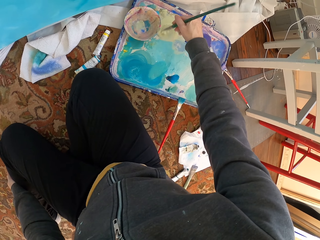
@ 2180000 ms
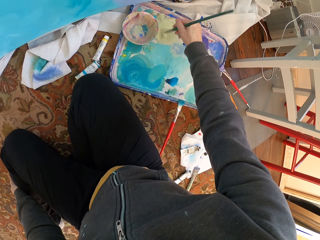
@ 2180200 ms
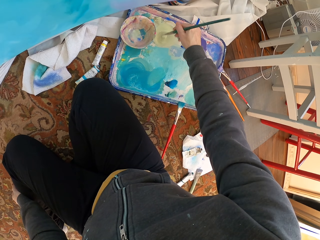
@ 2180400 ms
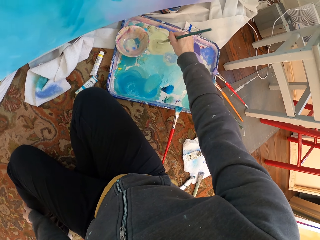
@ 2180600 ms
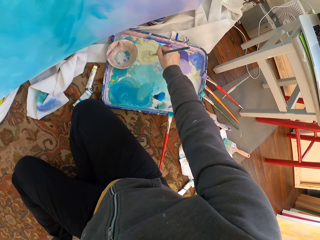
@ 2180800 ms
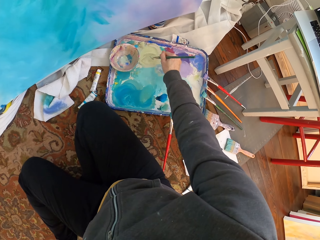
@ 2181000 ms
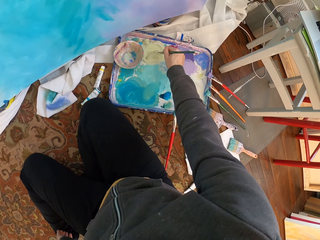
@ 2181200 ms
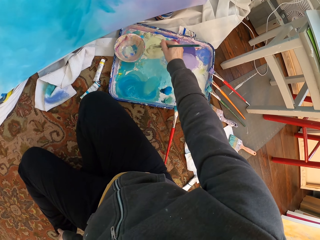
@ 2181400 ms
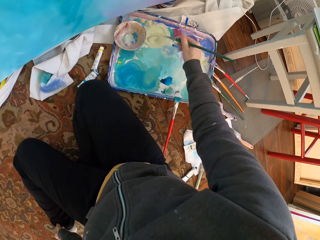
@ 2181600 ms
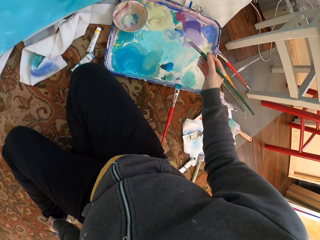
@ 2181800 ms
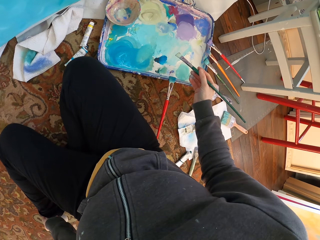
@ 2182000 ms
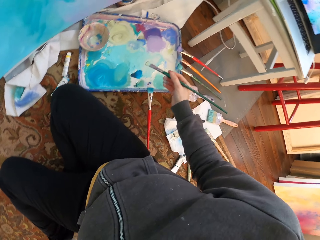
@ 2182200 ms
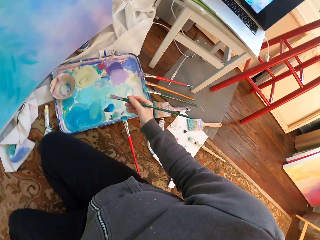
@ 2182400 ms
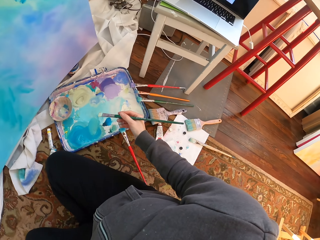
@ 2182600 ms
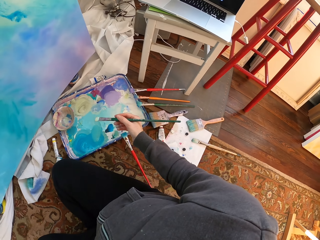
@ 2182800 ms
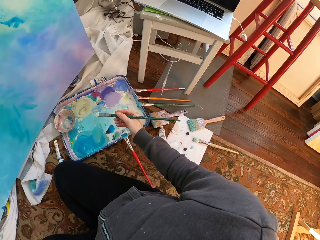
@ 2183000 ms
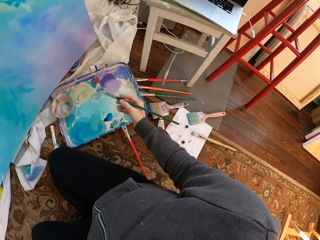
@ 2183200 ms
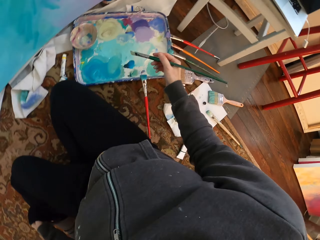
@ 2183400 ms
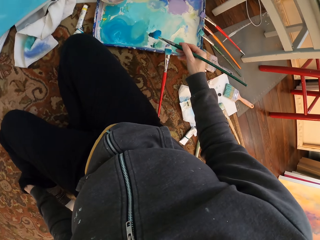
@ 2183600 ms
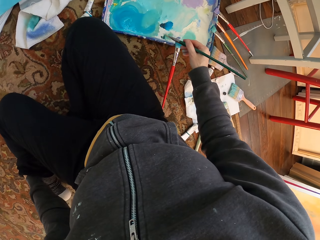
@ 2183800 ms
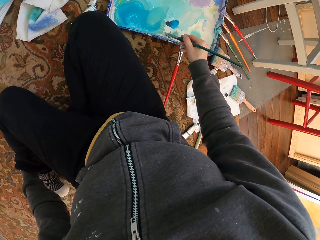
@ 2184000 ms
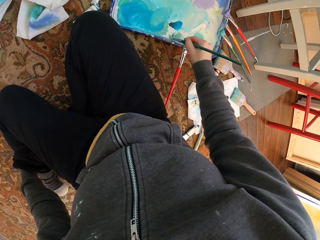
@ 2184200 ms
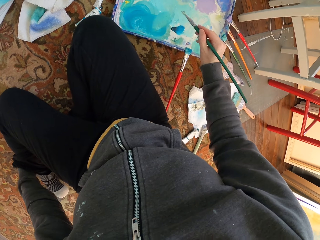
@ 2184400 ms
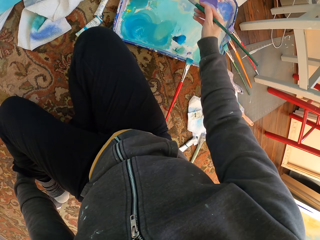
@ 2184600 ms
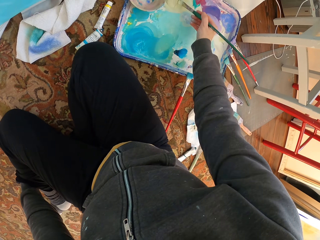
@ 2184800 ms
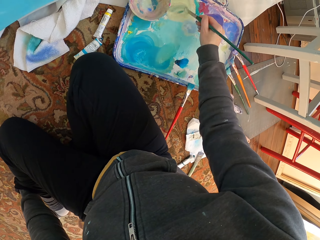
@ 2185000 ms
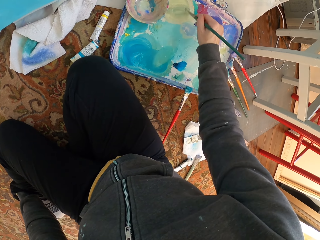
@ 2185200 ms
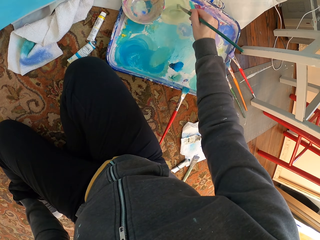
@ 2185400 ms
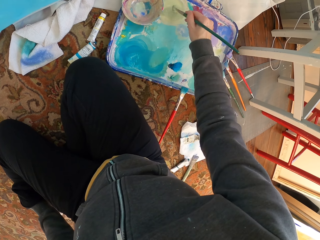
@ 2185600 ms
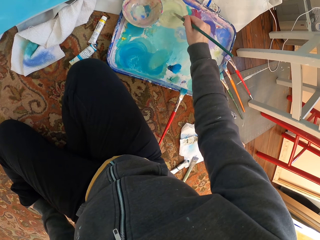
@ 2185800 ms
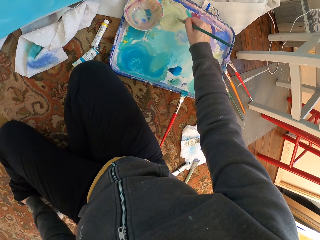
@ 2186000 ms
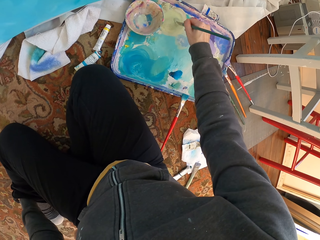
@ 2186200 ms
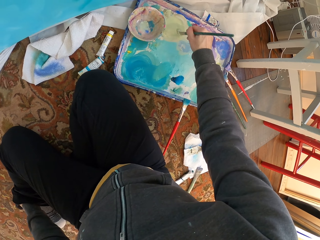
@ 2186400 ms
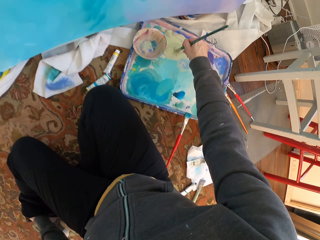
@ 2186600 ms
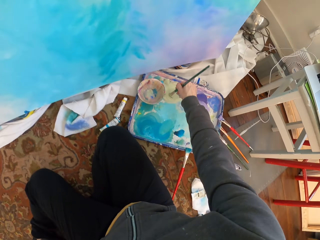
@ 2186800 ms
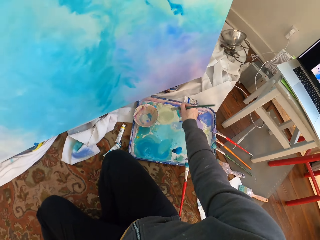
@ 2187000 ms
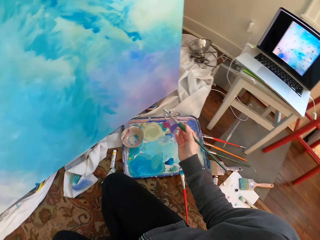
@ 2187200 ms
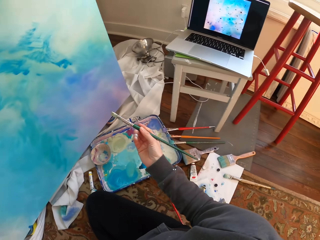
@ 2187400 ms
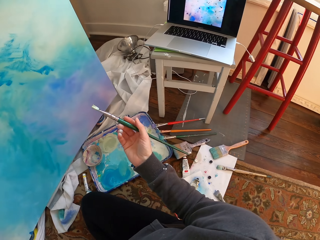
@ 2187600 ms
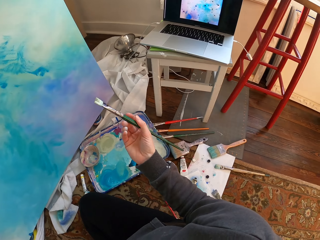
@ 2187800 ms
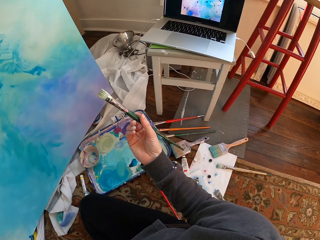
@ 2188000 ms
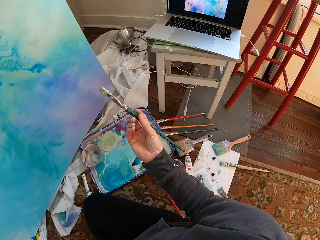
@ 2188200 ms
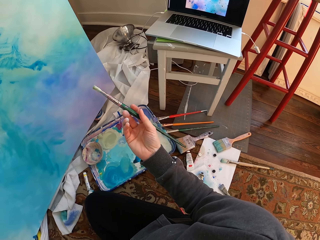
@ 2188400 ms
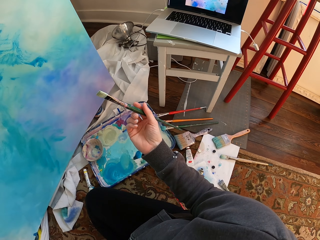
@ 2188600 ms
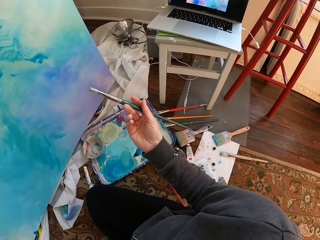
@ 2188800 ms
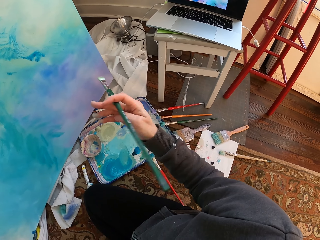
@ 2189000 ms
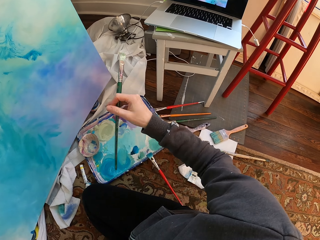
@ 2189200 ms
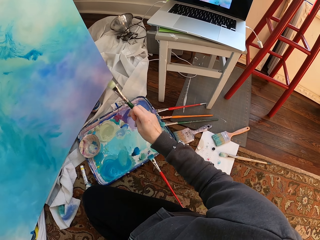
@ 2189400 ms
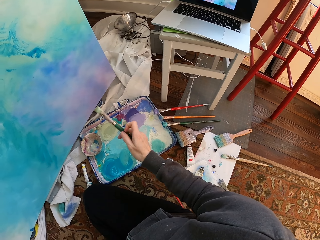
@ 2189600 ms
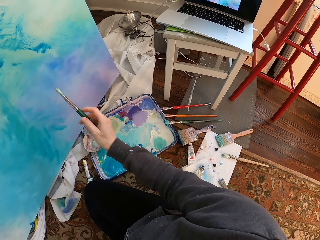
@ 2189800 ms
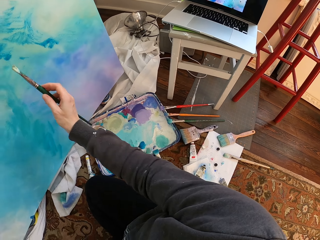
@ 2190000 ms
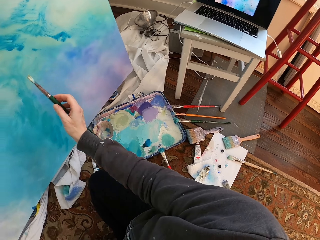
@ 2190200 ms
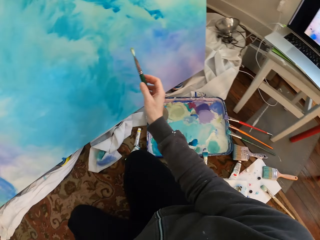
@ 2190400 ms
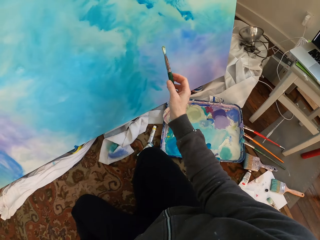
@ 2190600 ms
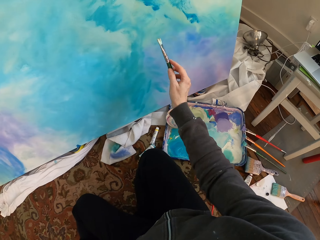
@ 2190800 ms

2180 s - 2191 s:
The camera wearer holds the brush away from the paint. They pick a different paint with the brush. They mix the paint. They lift the brush.

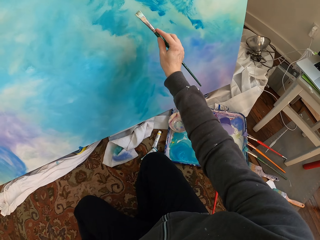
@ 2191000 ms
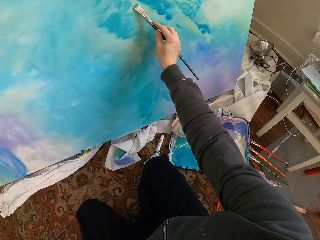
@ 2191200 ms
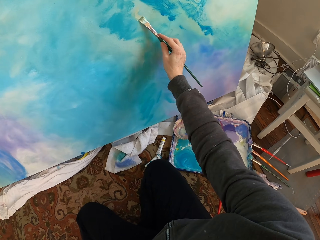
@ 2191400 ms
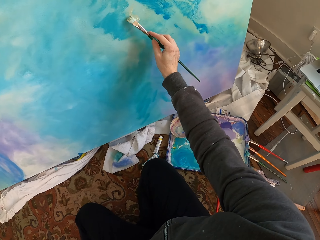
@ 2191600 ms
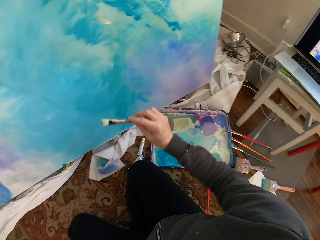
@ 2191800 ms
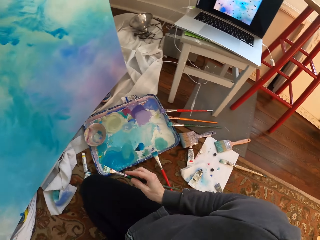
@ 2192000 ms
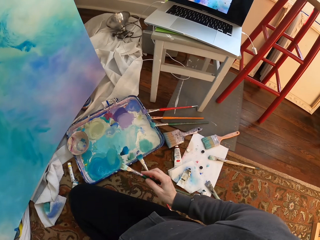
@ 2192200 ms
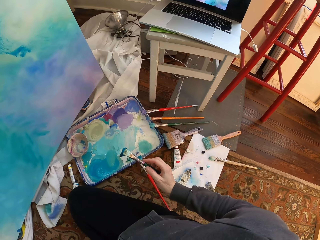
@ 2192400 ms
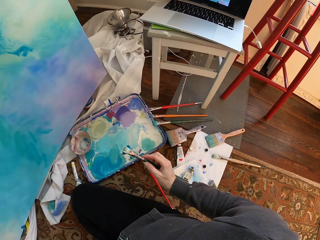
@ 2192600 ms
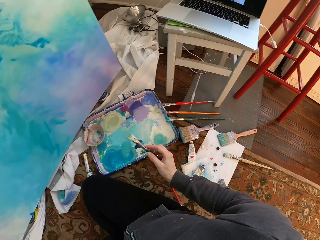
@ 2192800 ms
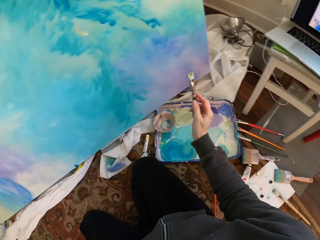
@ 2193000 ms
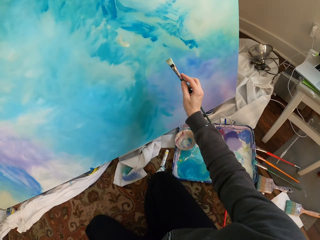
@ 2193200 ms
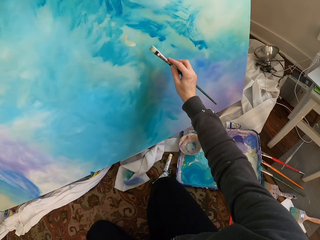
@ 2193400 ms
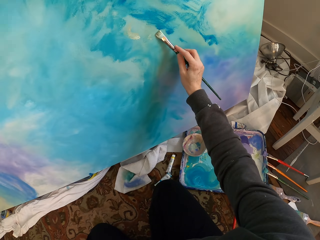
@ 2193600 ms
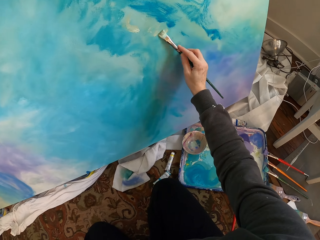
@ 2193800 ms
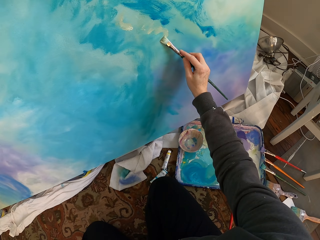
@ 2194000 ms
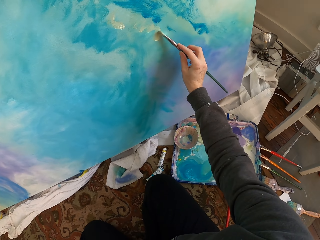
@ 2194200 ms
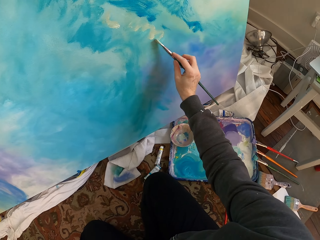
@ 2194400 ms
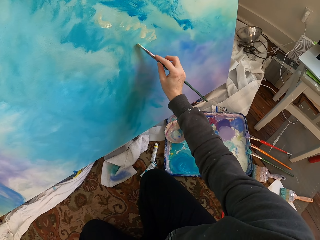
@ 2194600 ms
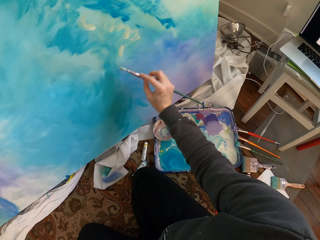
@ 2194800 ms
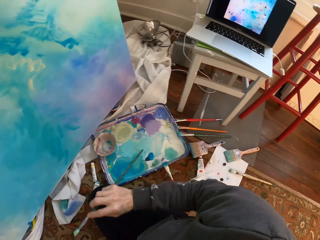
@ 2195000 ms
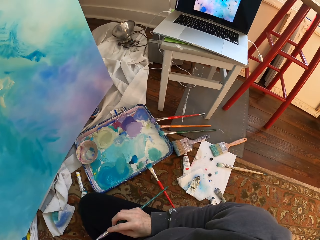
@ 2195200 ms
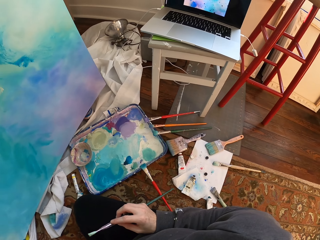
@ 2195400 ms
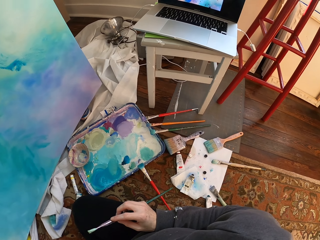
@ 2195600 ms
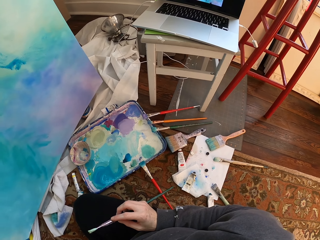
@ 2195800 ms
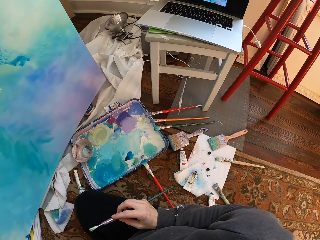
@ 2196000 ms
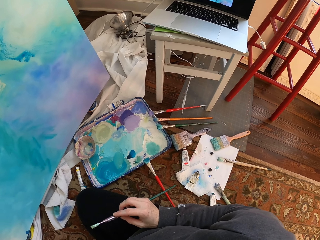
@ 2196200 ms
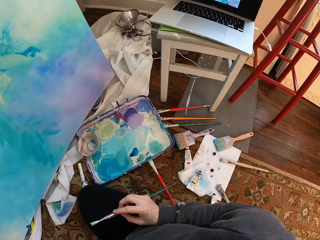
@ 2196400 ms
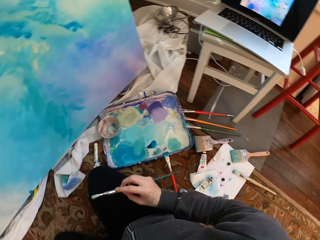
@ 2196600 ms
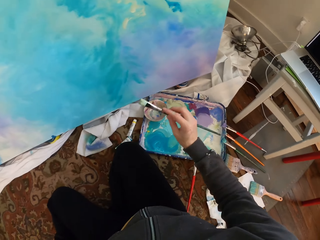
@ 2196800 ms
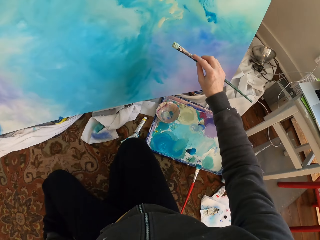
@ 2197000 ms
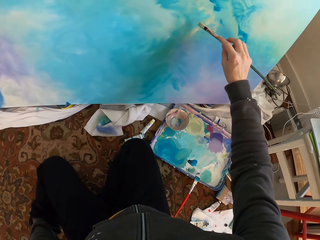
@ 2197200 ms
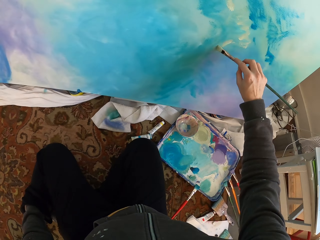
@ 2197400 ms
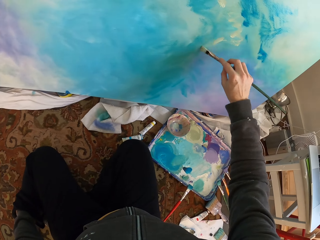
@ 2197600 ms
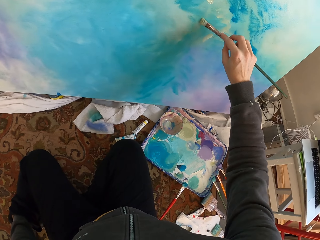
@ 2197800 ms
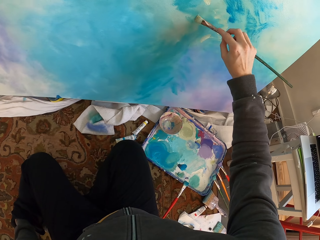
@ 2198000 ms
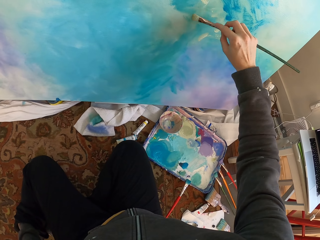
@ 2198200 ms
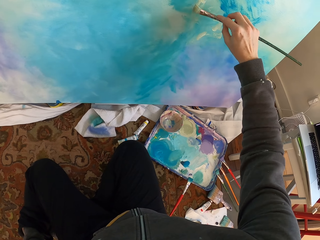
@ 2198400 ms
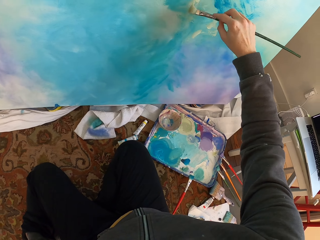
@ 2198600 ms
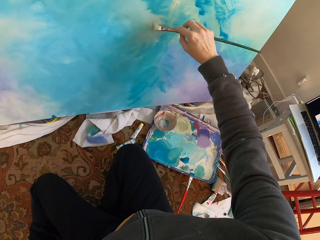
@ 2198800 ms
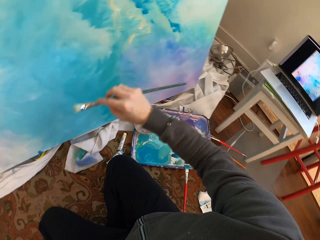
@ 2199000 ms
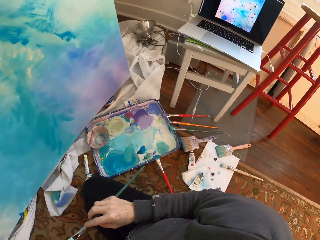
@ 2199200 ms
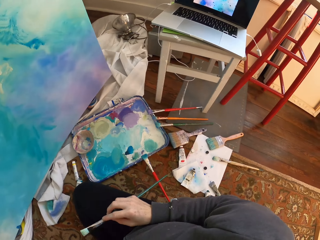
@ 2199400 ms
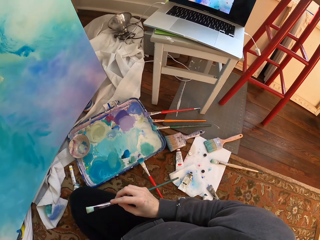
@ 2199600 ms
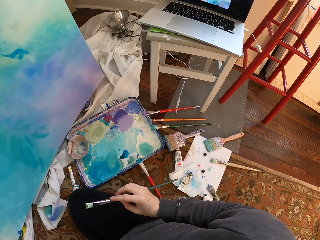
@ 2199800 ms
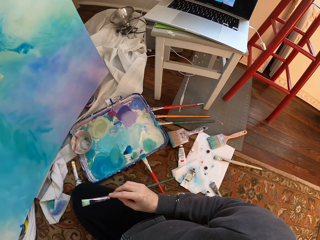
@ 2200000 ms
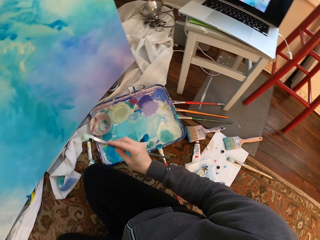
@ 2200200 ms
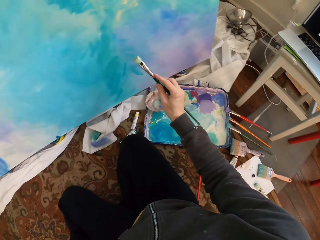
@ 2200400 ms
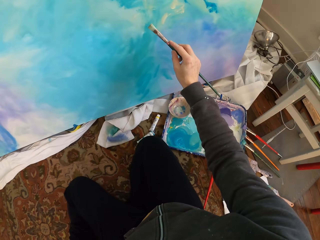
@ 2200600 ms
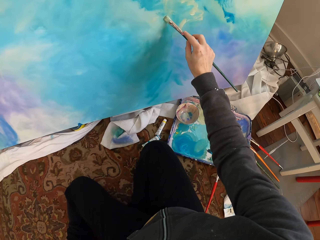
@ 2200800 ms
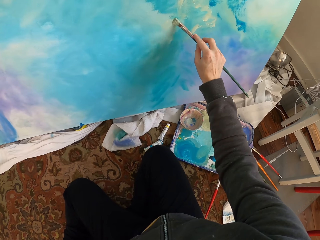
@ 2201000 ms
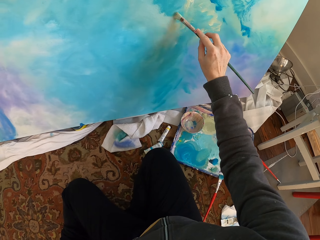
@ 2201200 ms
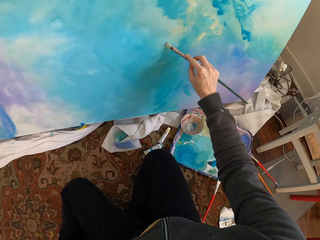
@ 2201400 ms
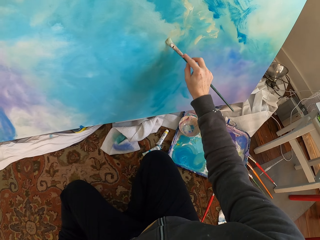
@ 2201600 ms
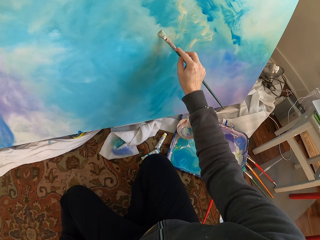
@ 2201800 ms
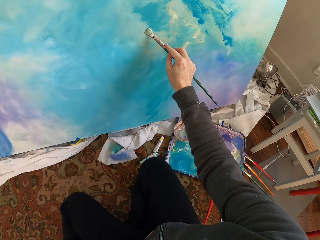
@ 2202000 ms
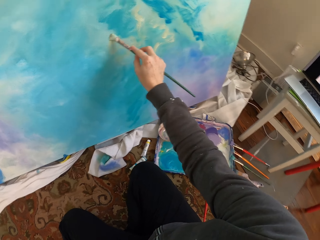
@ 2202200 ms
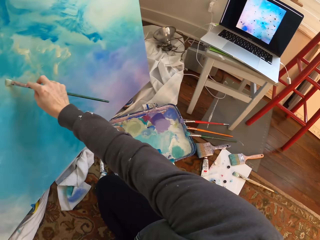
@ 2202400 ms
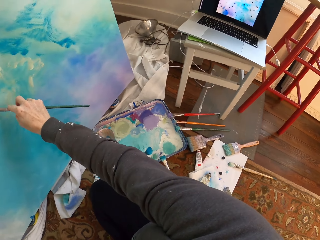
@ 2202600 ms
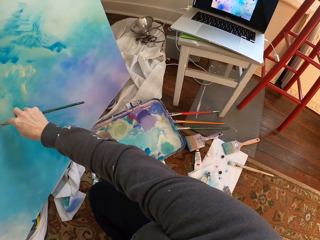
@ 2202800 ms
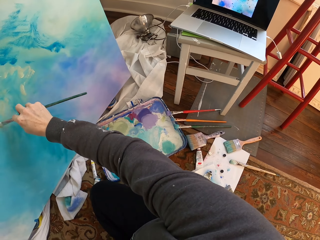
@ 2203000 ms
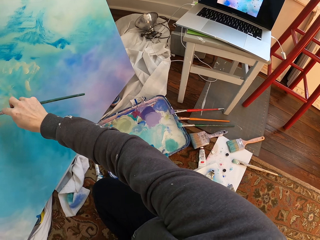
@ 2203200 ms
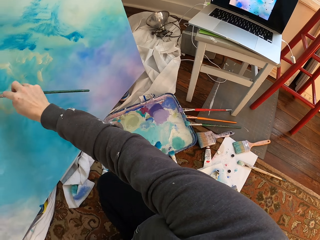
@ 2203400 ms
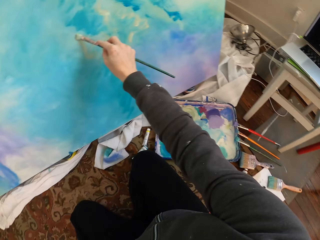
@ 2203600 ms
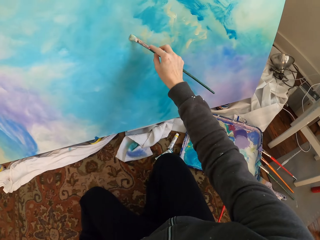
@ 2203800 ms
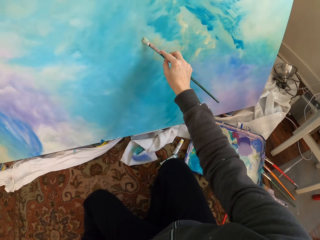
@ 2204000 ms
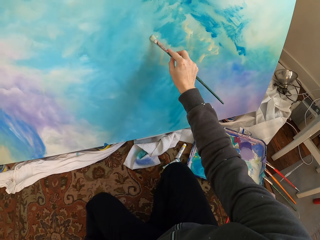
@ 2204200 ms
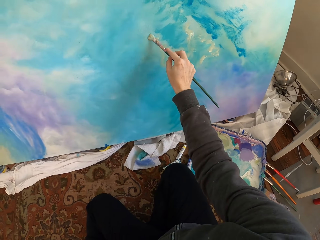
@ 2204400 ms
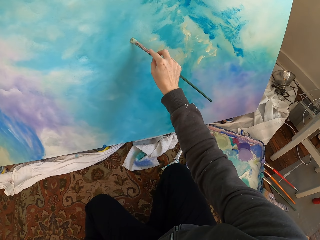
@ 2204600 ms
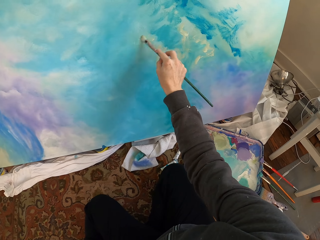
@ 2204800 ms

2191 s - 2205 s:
The camera wearer paints the wall with the brush. They remove the brush from the paint work. They hold the brush. They paint. They hold the brush. They paint. They hold the brush. They paint.
